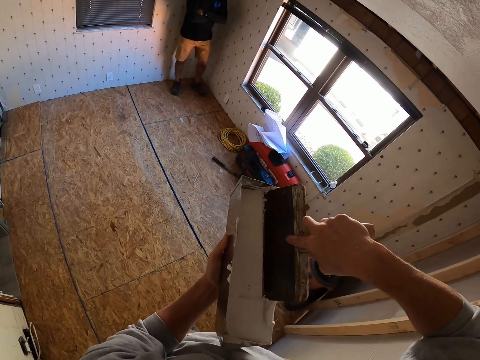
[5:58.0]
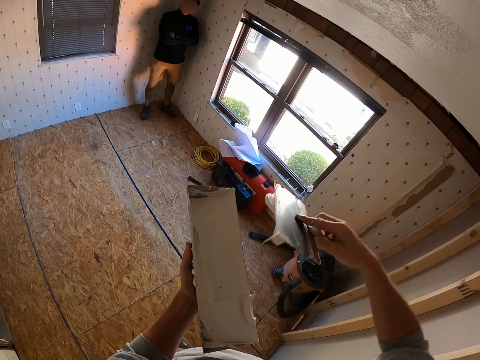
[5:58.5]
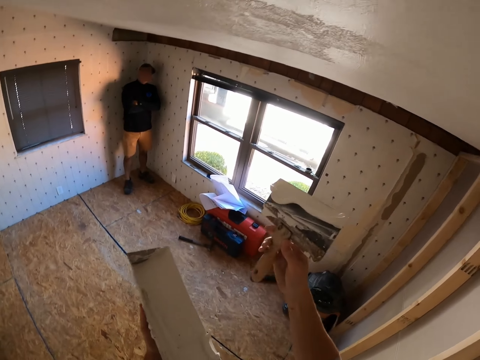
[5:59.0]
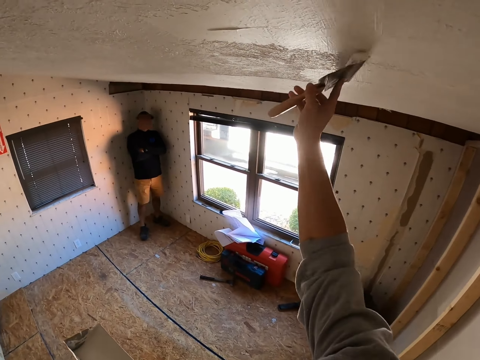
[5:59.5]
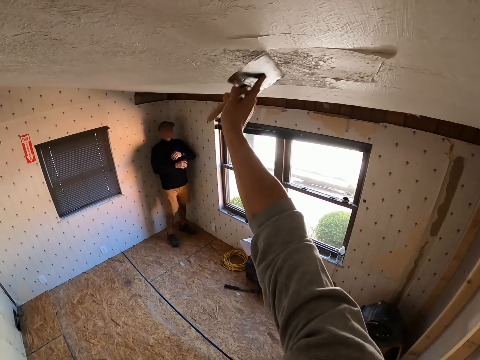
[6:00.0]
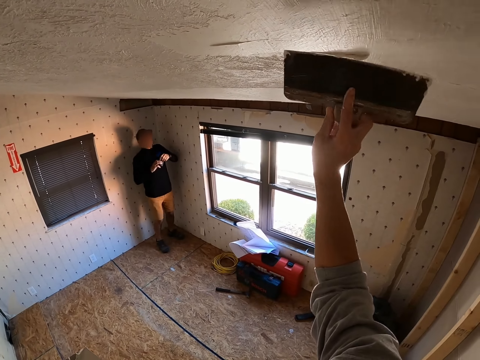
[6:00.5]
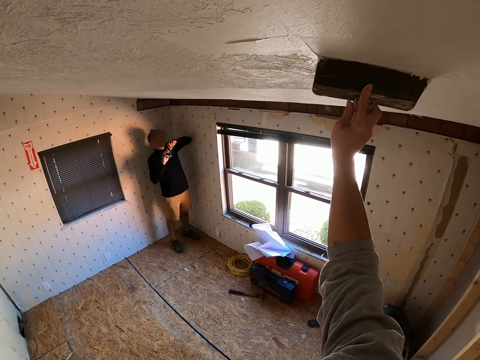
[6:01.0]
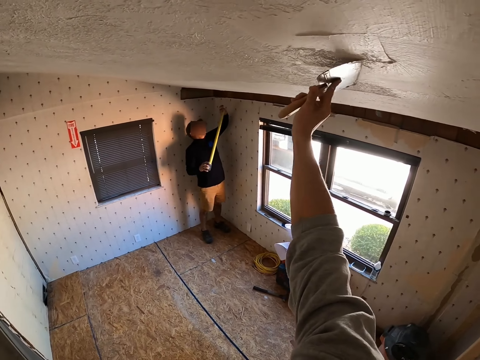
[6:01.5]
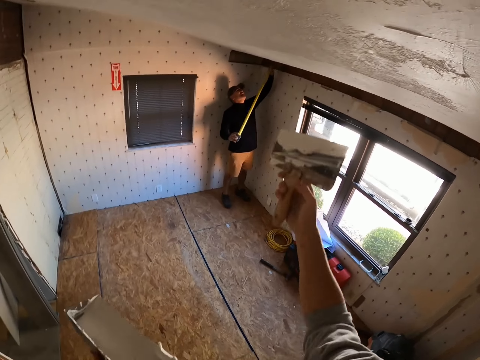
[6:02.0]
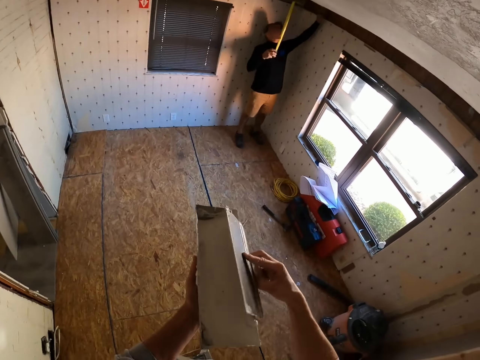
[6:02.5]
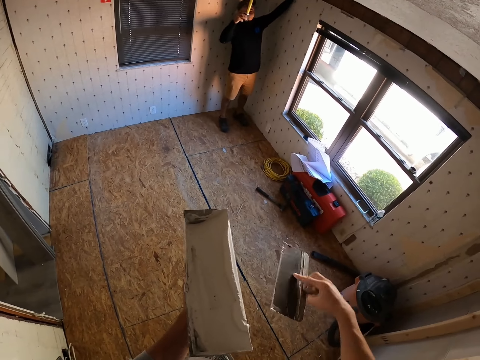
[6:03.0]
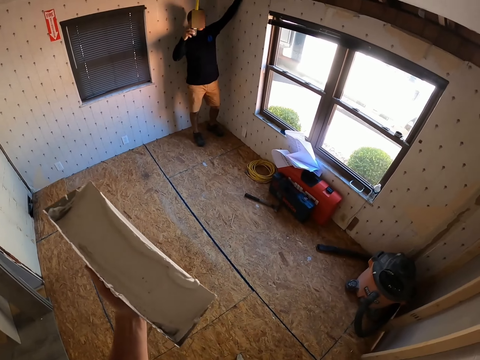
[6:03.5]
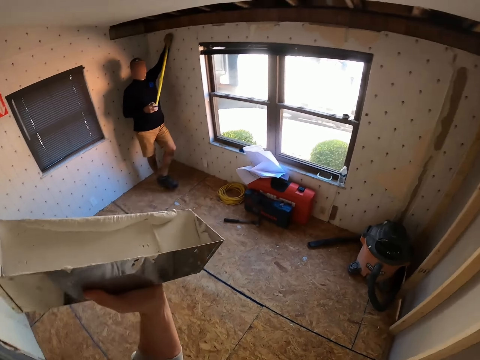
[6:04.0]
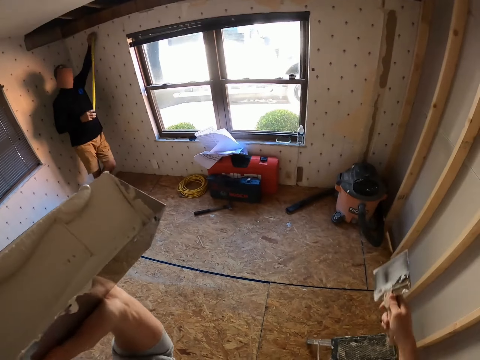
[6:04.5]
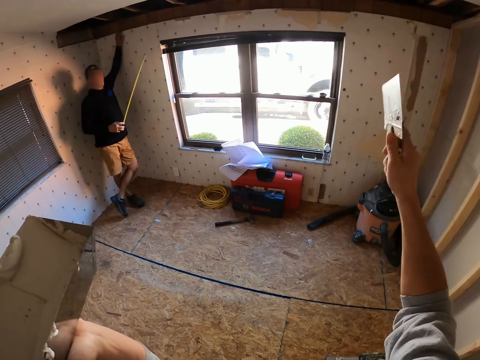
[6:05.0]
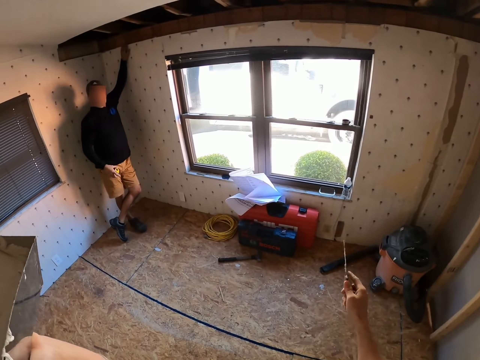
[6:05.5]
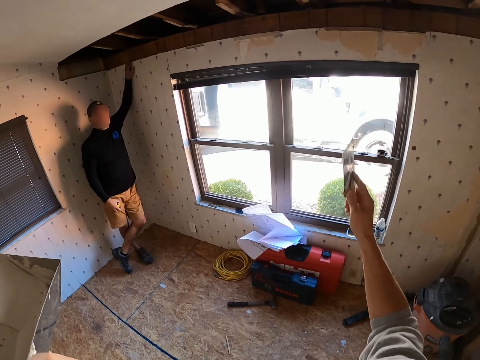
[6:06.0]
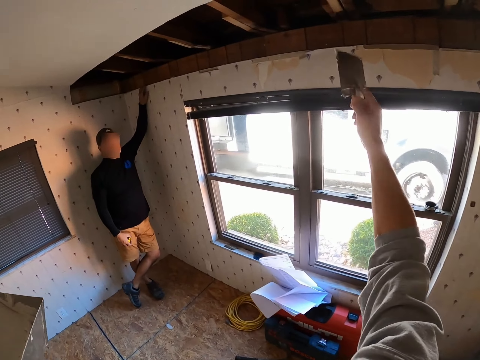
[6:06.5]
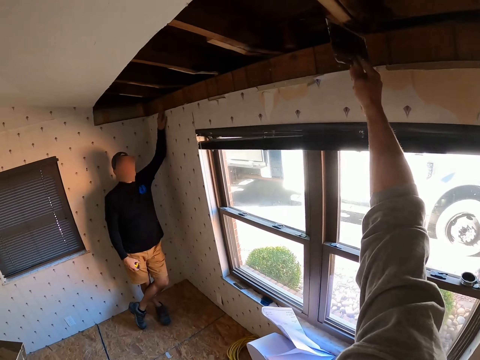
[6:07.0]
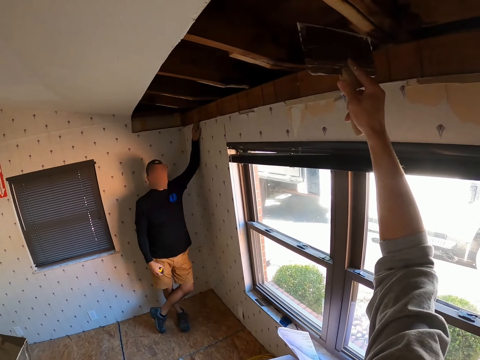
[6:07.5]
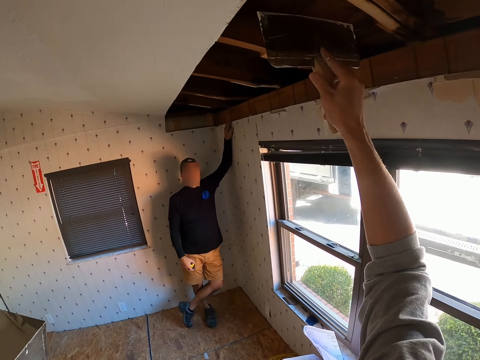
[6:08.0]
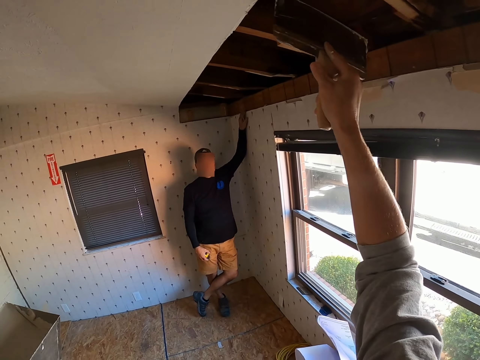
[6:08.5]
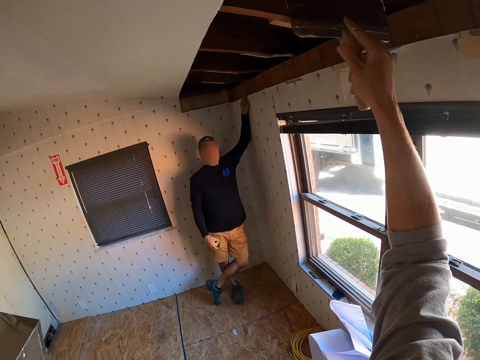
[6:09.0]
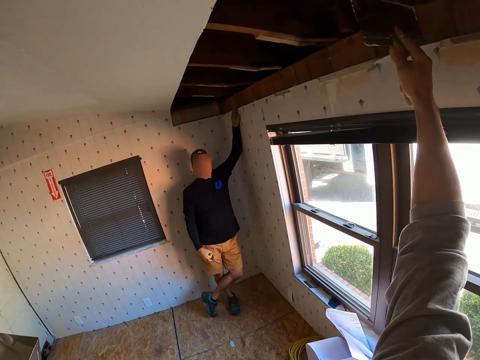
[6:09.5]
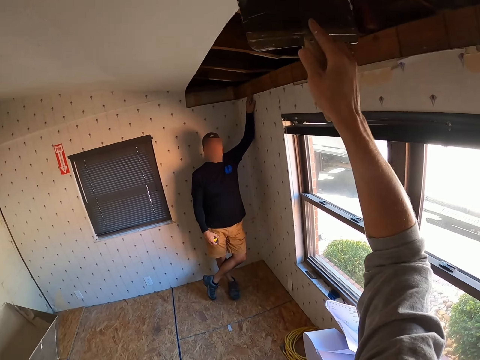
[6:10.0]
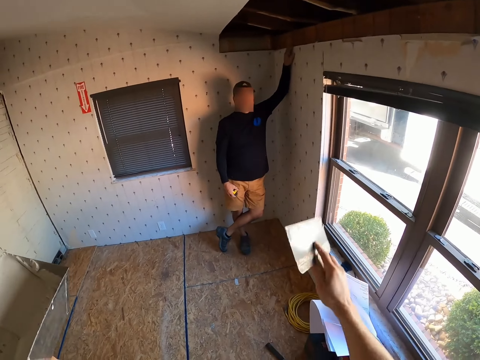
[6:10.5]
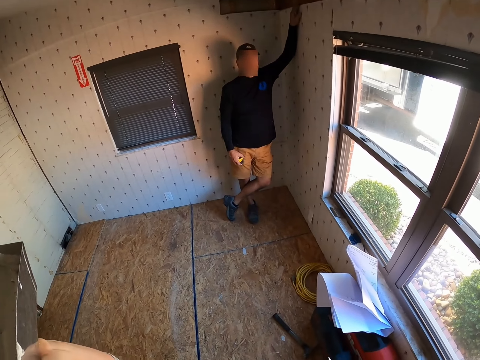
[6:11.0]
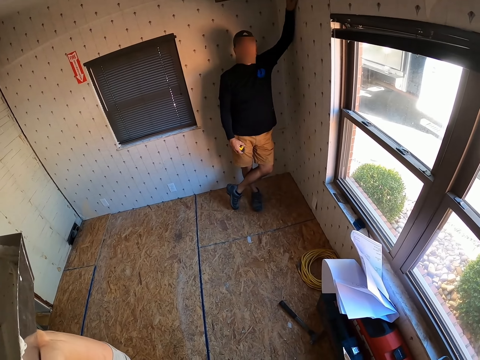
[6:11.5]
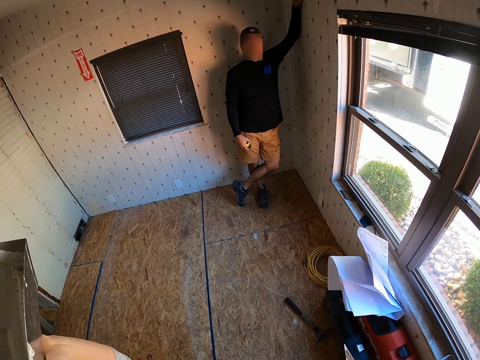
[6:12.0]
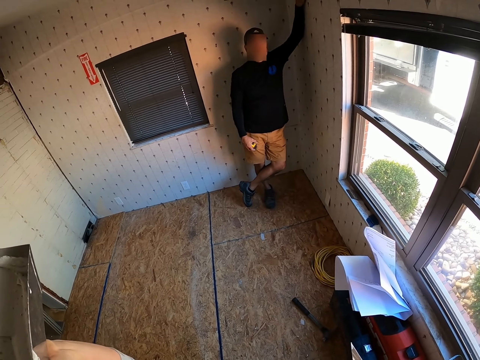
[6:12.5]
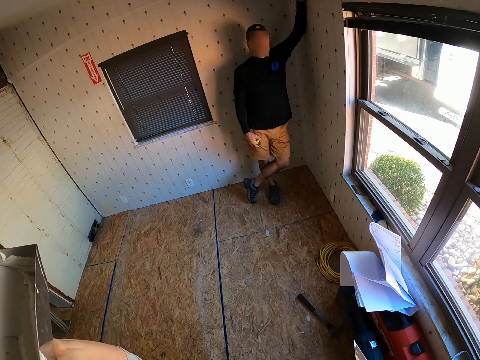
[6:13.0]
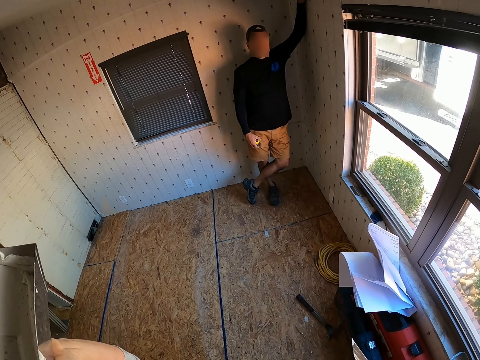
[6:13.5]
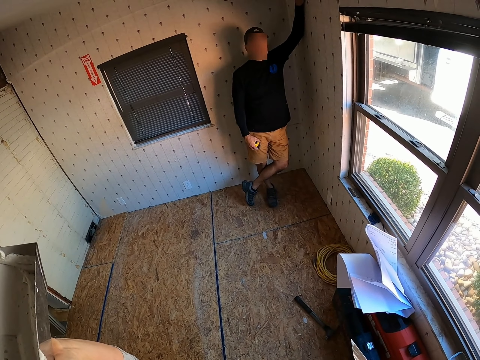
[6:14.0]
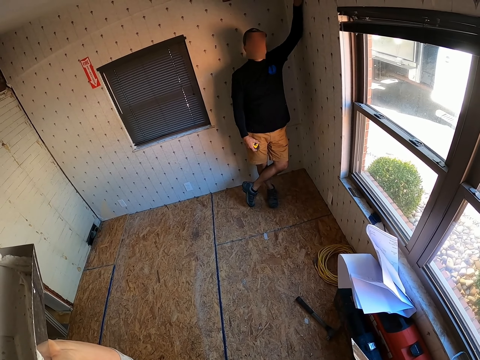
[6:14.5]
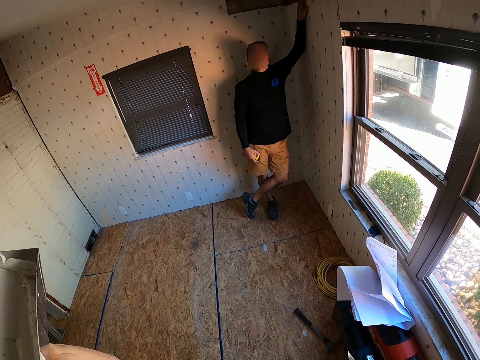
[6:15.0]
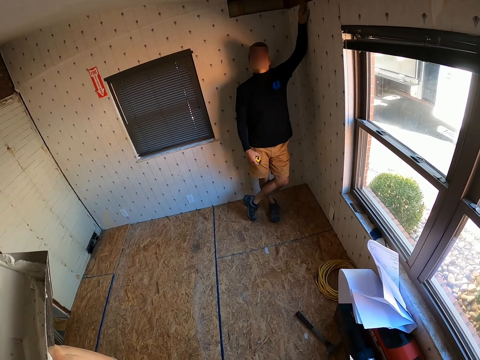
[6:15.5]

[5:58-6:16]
The camera wearer scoops the skim coat in the container with the skim coat knife. They apply the skim coat to the ceiling with the skim coat knife. A man pulls the tape measure to the ceiling wall. The camera wearer wipes the skim coat knife on the container. The man measures the wall using the tape measure. The camera wearer walks around the room. They interact with the man. They raise the skim coat knife up. They move the skim coat knife. They stare at the man.

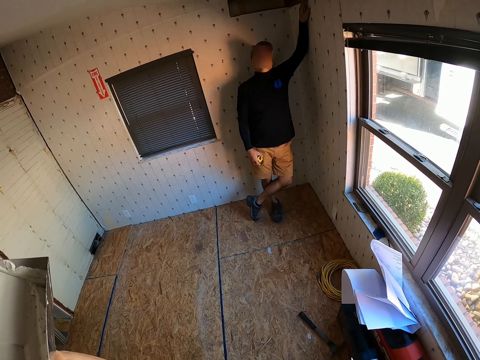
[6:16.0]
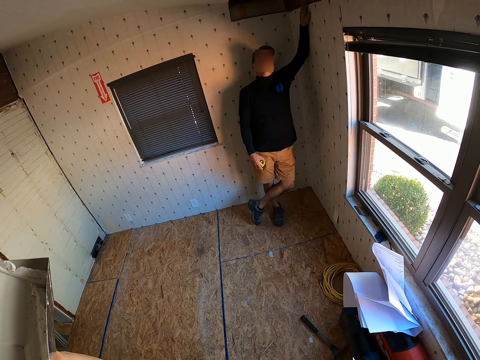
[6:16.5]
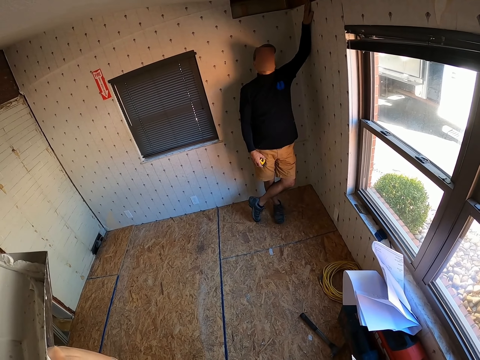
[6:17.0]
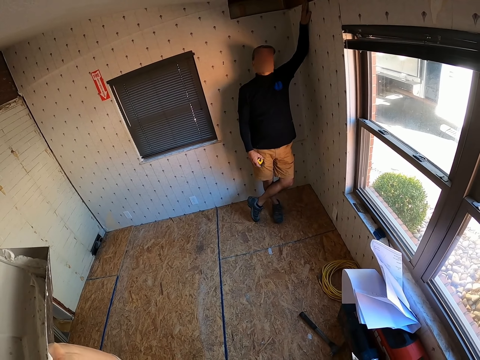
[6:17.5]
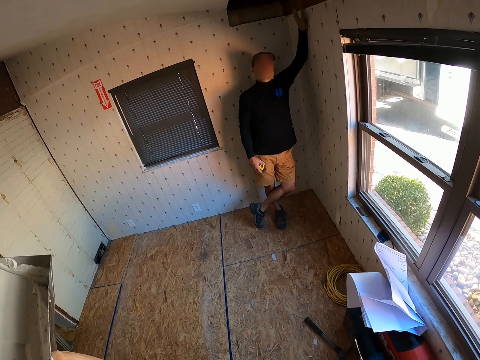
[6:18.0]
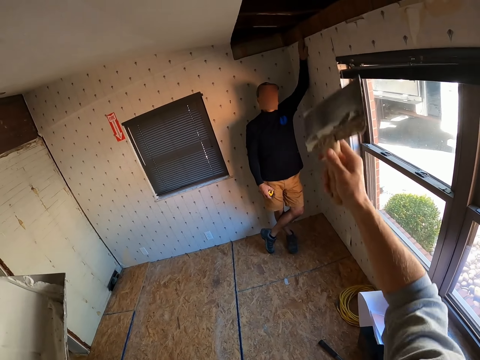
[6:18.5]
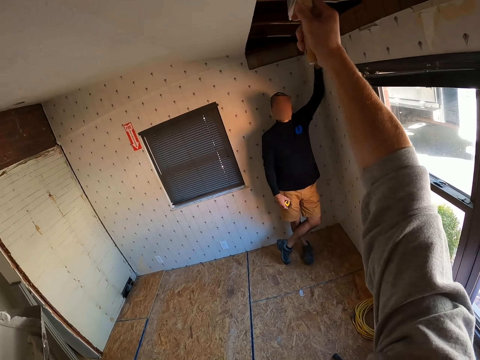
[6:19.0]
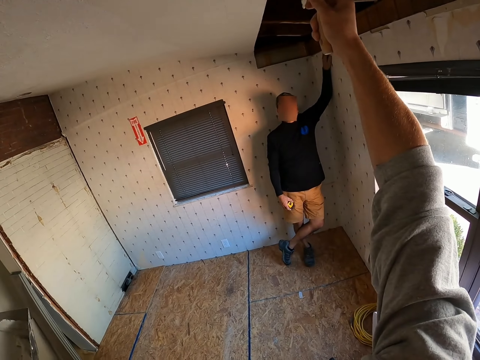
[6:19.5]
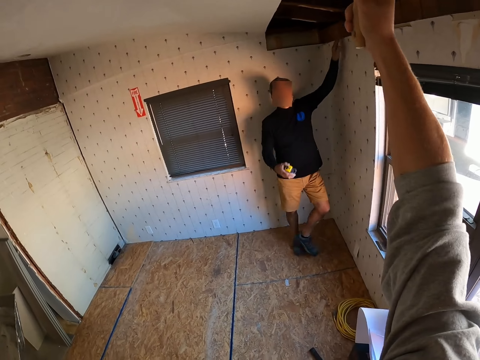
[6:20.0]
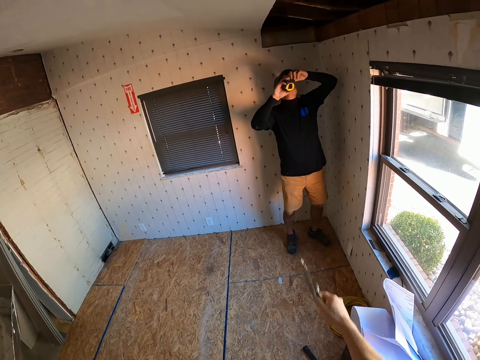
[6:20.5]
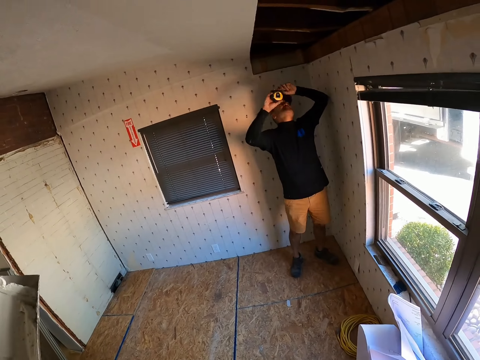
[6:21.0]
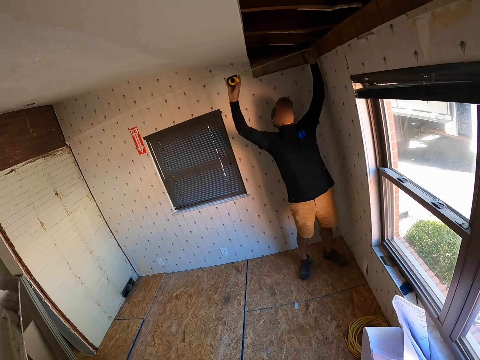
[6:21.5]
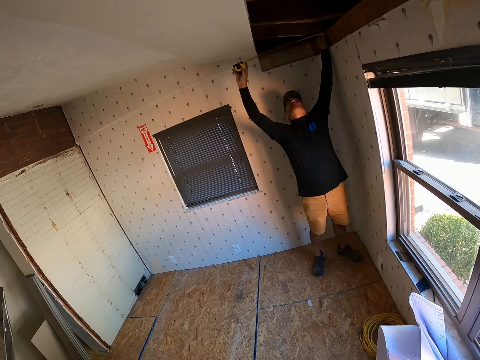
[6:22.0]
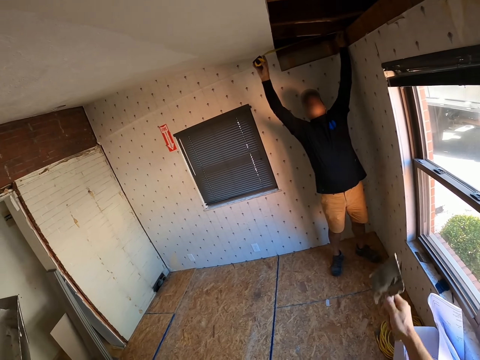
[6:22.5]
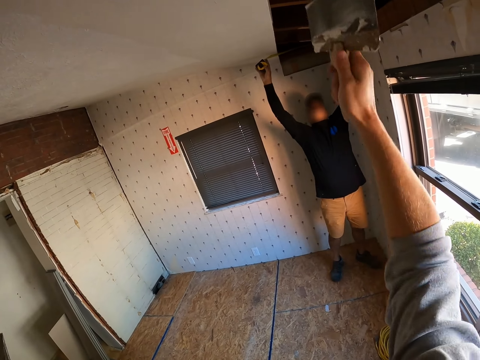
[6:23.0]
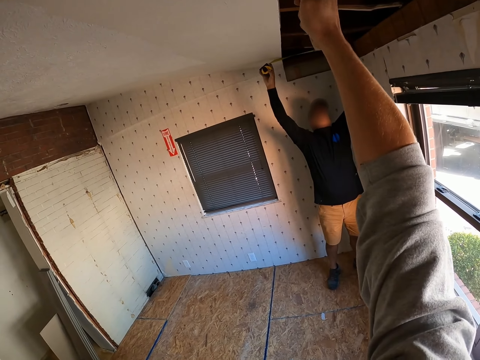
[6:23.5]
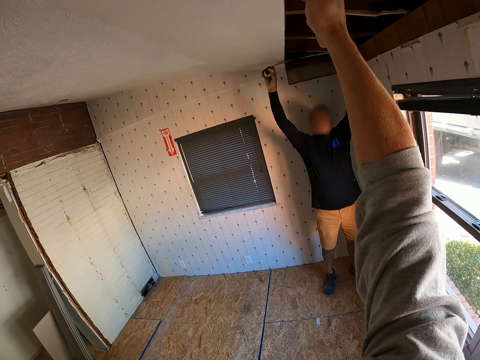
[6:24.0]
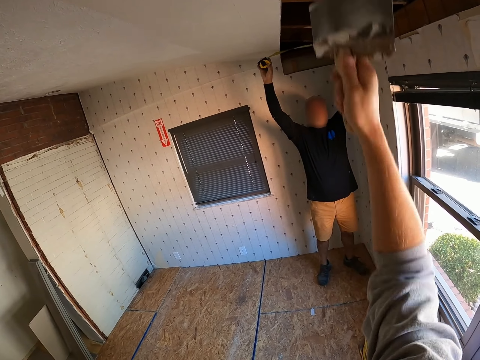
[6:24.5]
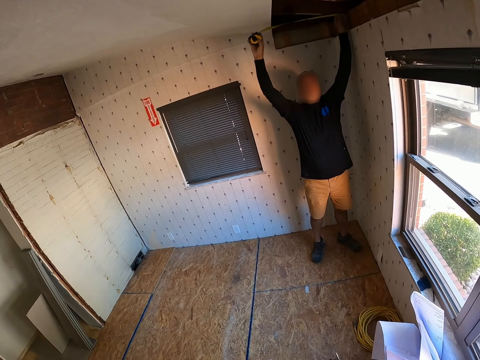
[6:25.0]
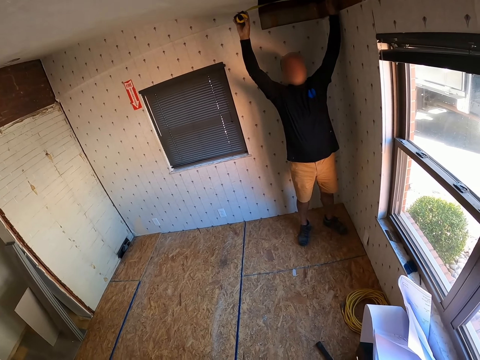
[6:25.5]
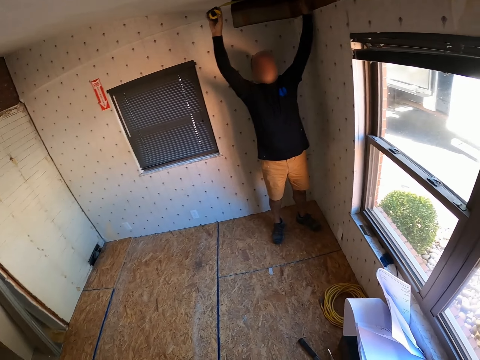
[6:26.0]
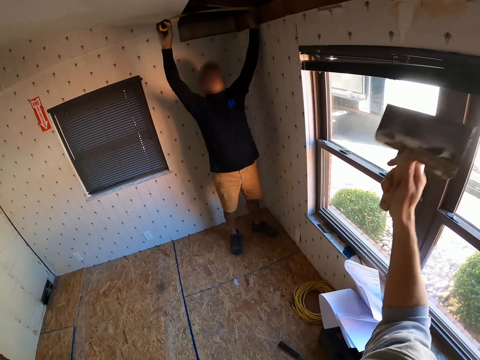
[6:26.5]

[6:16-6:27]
The camera wearer raises the skim coat knife up. A man measures the ceiling with the tape measure. The camera wearer raises the skim coat knife up. They interact with the man.
